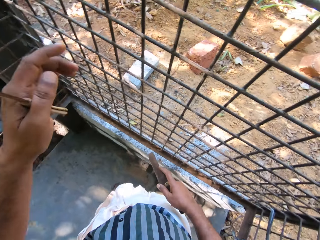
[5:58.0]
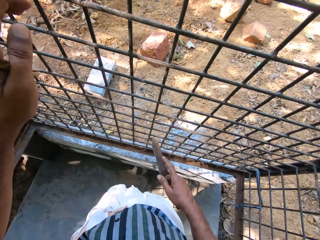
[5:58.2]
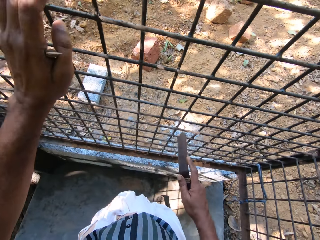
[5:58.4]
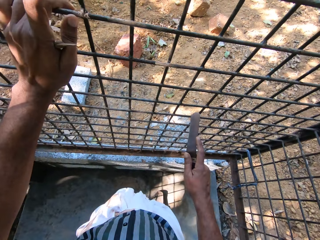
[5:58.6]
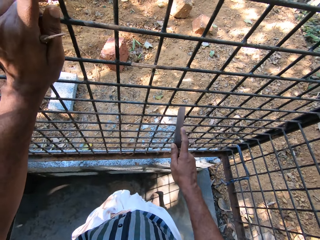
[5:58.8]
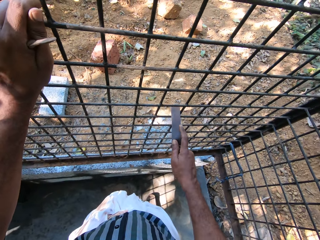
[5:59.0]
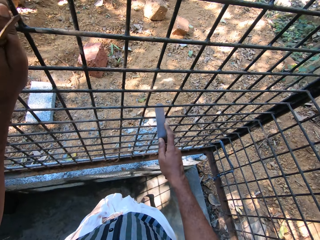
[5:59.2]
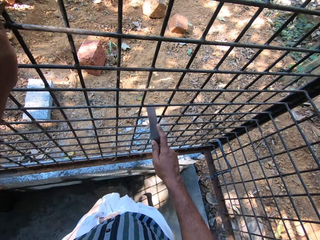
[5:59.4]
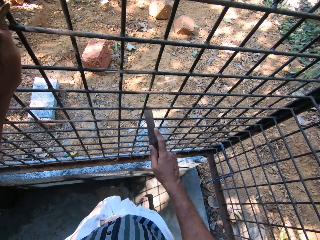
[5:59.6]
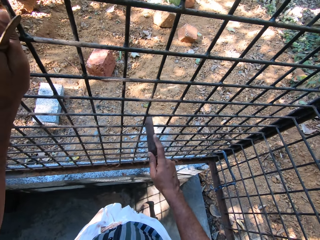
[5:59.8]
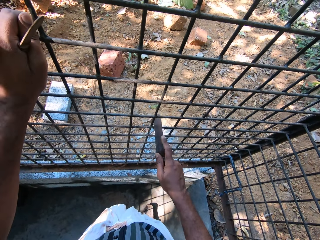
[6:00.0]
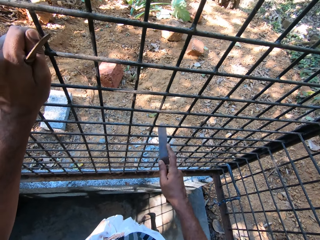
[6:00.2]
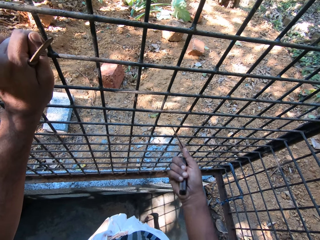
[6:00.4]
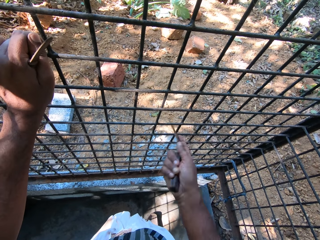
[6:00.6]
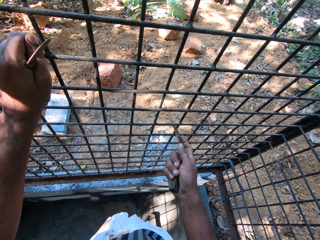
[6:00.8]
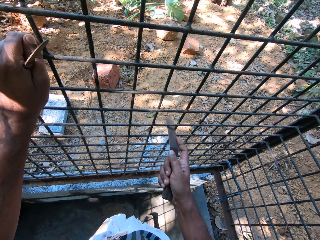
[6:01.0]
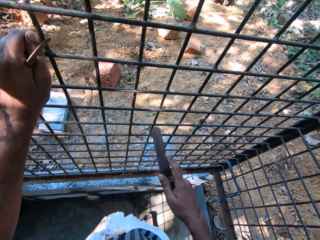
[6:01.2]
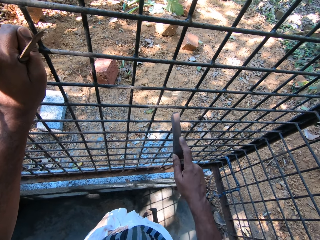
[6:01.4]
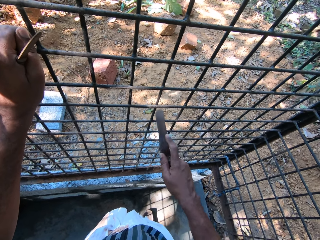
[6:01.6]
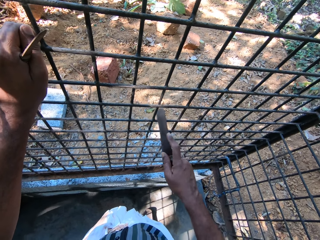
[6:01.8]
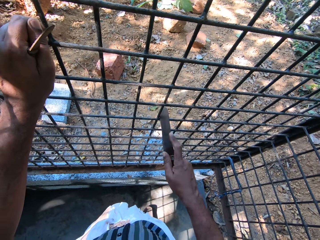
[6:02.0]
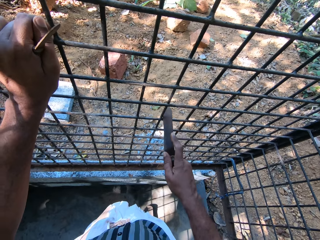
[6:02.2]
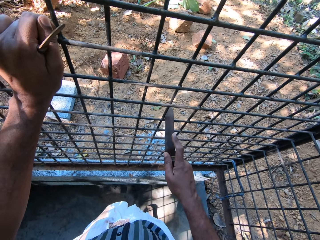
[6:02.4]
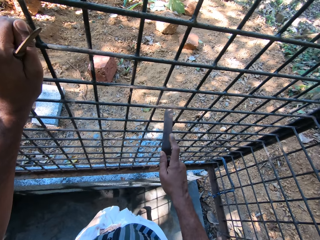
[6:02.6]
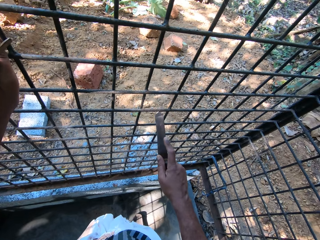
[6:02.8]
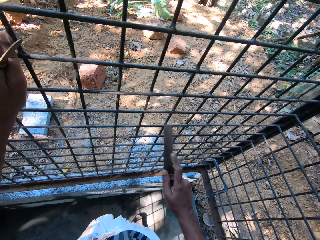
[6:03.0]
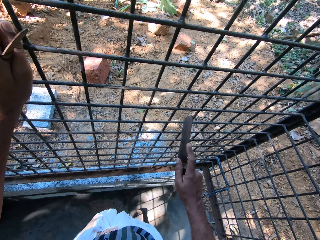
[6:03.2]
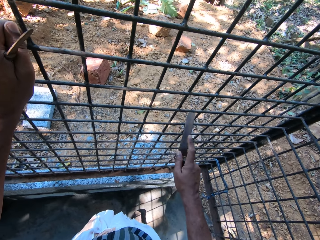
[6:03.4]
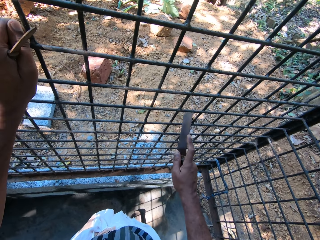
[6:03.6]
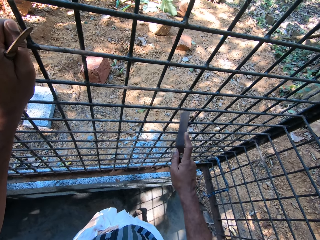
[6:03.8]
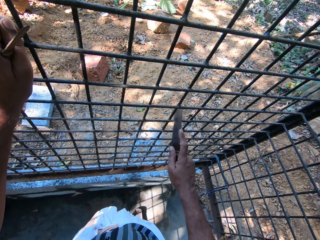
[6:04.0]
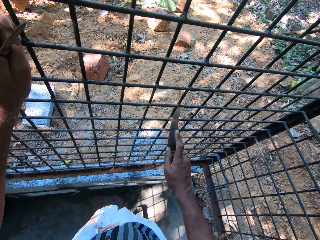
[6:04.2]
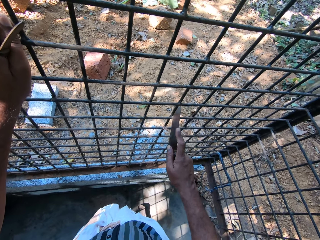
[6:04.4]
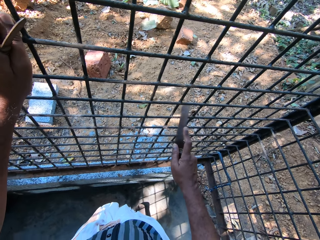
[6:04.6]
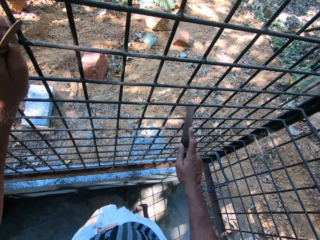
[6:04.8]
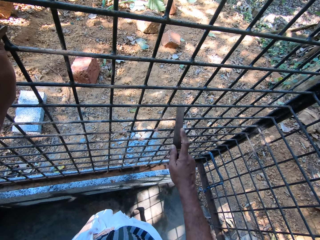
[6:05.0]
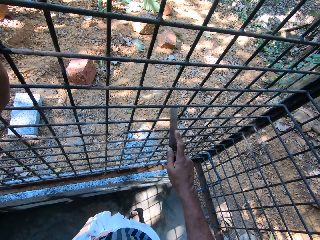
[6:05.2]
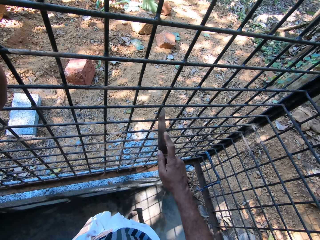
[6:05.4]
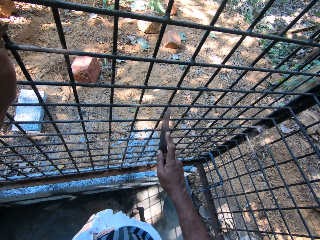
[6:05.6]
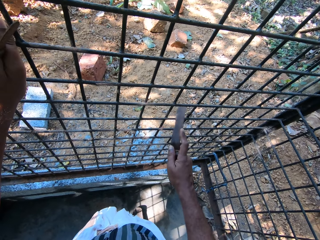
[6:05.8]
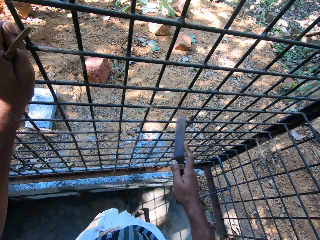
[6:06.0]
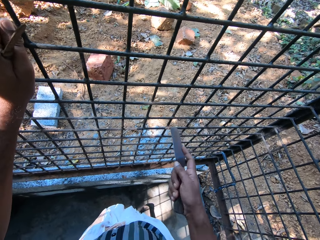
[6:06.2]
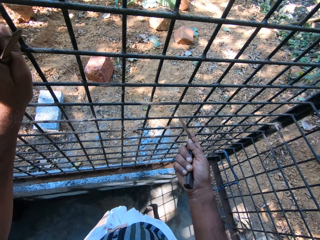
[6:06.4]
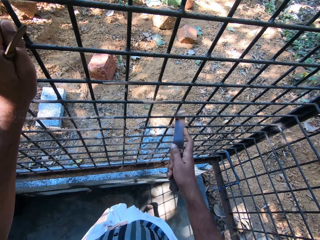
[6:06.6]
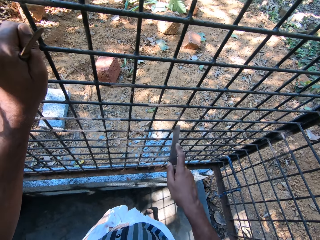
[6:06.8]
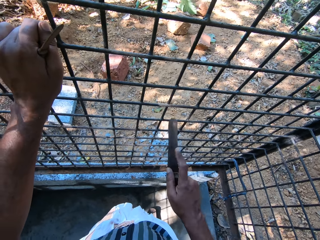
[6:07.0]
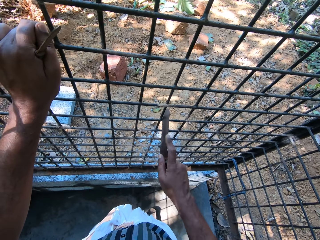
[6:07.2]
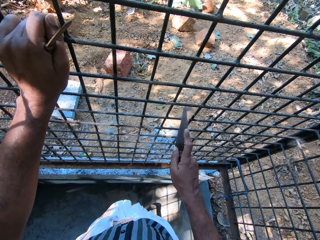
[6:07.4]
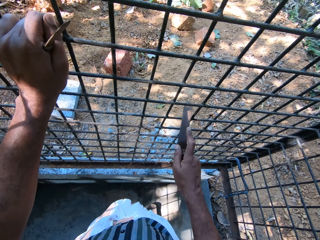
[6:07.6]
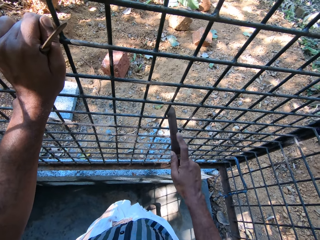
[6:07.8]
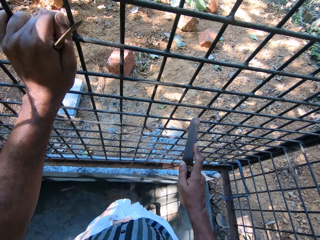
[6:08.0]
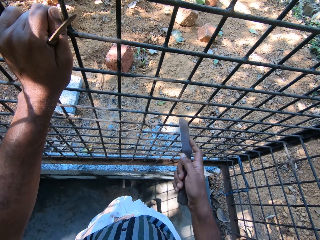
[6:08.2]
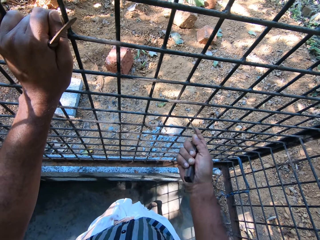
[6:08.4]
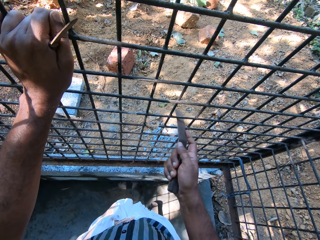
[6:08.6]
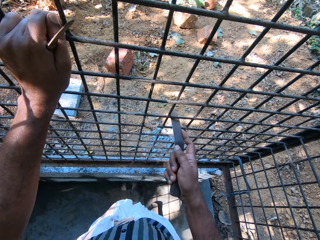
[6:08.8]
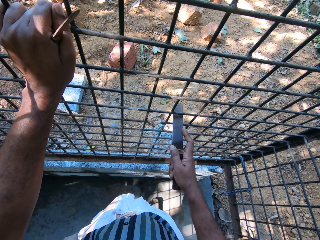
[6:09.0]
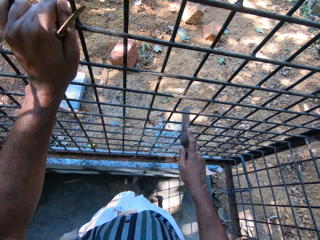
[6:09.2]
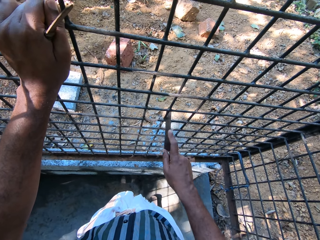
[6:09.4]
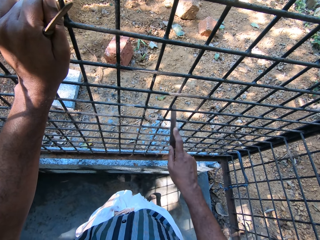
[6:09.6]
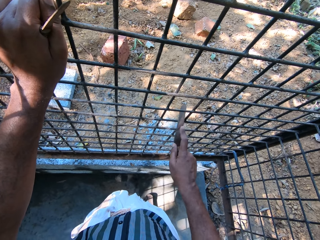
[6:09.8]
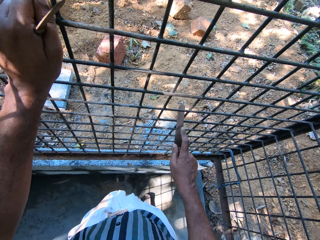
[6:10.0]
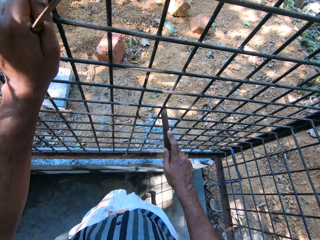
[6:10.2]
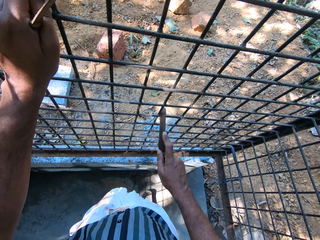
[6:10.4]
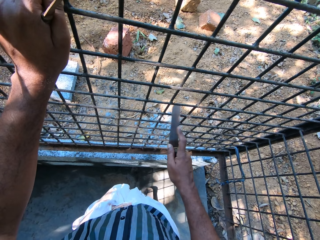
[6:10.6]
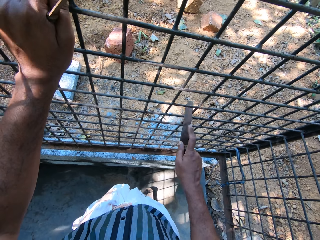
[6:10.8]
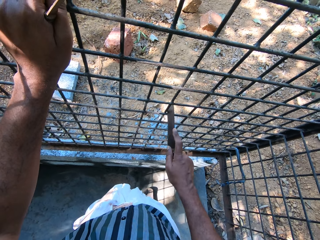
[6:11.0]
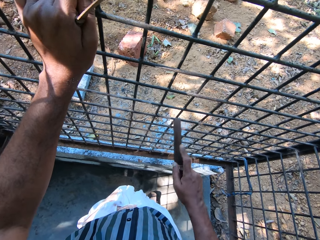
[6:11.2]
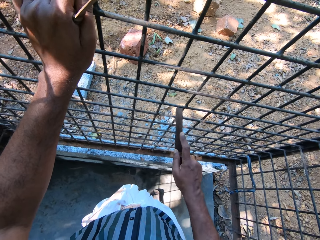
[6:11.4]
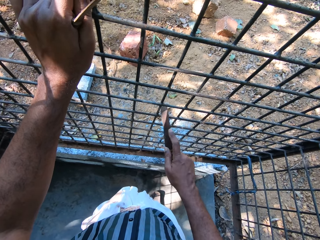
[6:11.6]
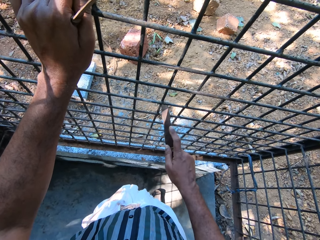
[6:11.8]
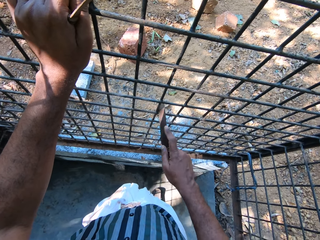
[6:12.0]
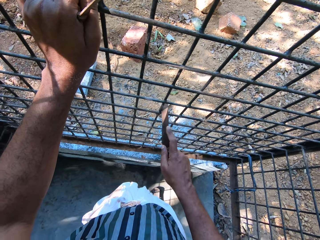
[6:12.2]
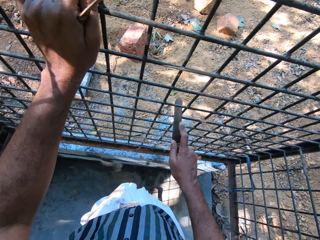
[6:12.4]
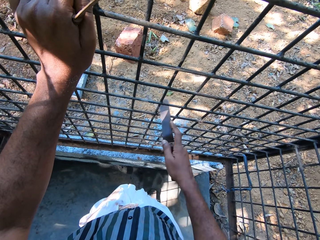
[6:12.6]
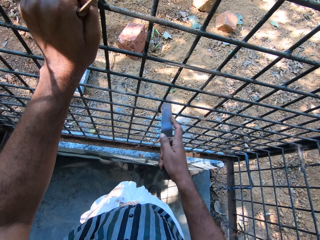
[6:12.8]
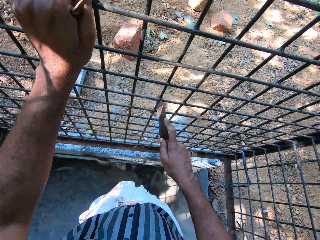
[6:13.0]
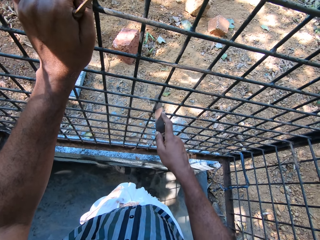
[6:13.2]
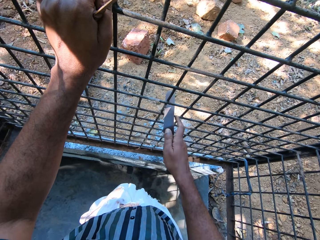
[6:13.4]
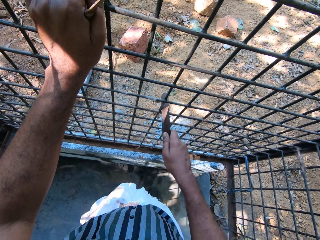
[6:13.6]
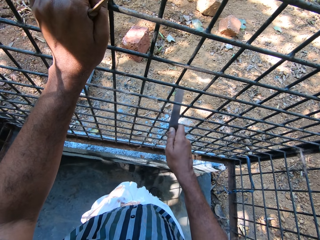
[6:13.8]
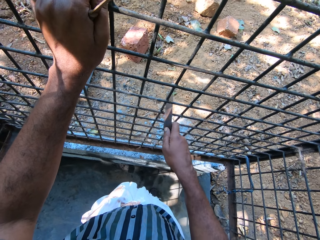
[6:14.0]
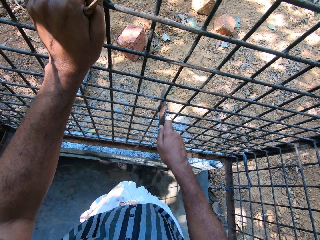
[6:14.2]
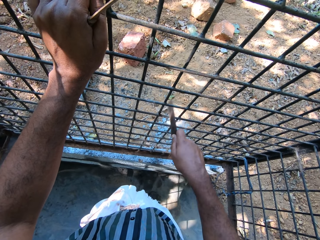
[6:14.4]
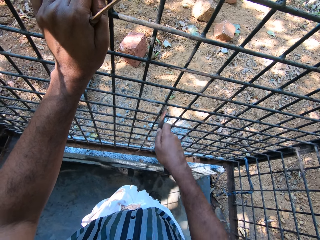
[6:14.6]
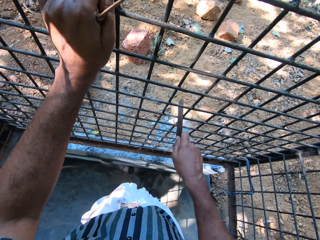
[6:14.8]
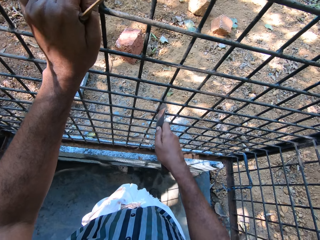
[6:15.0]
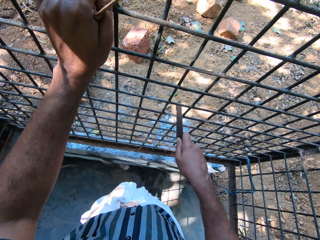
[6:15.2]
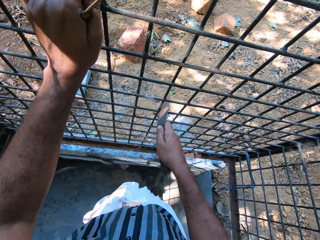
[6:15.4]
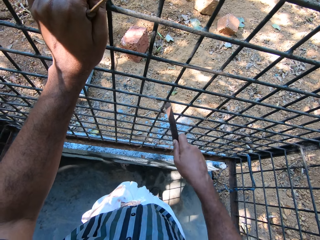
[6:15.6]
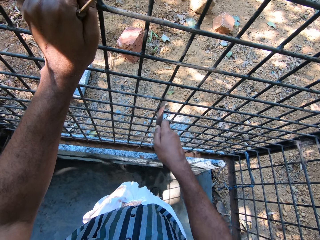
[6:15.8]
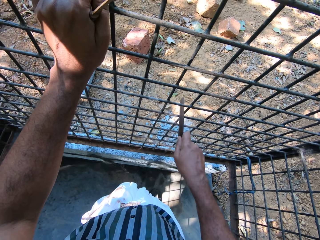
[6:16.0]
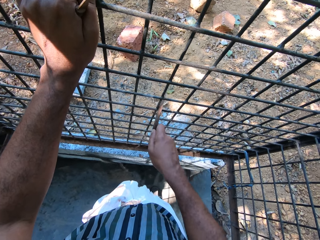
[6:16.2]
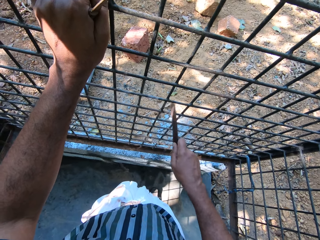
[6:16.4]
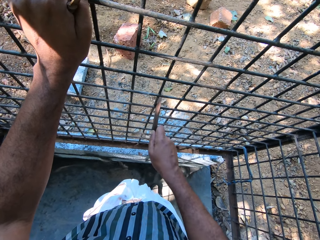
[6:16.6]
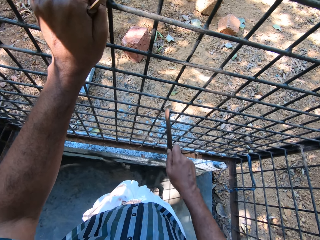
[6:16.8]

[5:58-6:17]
The camera wearer holds the metal cage with his left hand. He files the metal cage with the file in his right hand. Someone talks.

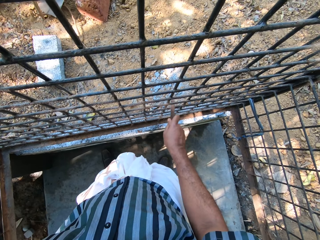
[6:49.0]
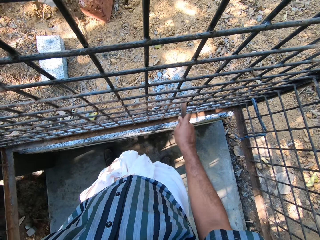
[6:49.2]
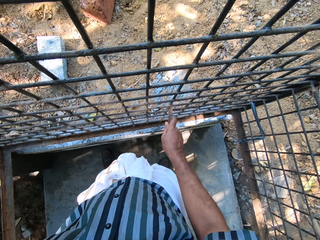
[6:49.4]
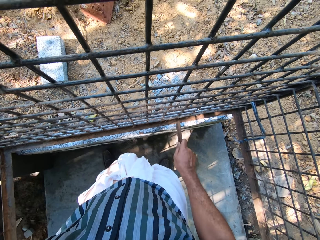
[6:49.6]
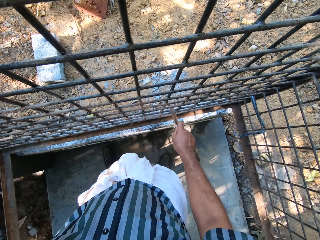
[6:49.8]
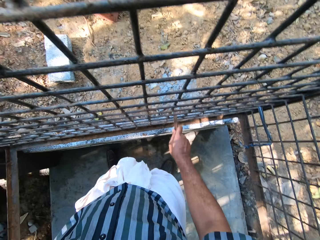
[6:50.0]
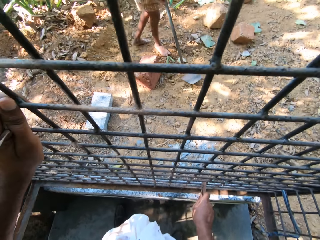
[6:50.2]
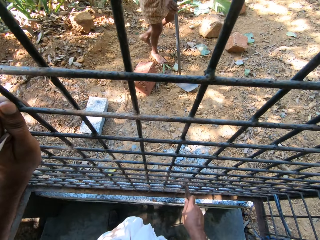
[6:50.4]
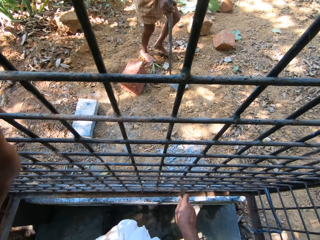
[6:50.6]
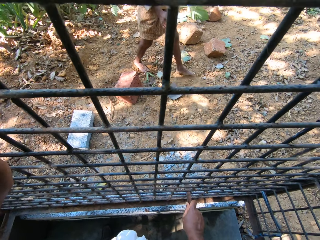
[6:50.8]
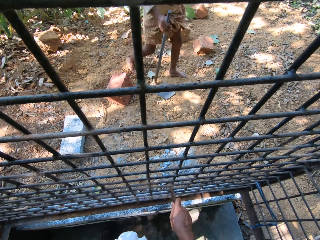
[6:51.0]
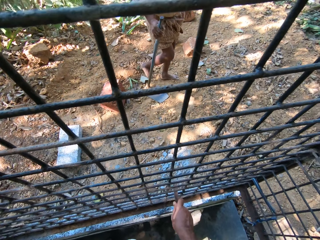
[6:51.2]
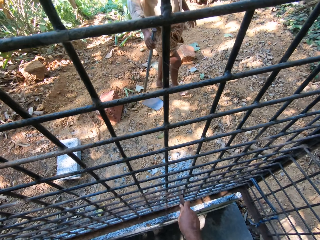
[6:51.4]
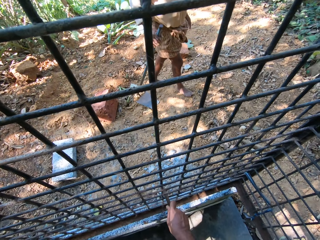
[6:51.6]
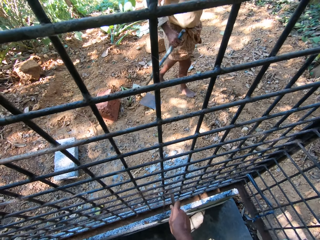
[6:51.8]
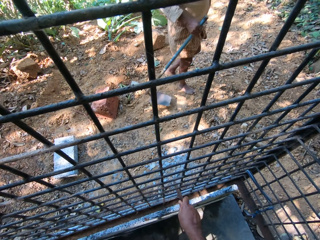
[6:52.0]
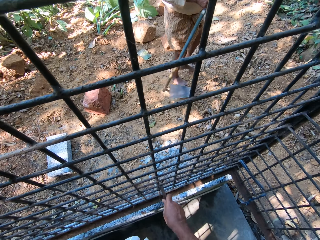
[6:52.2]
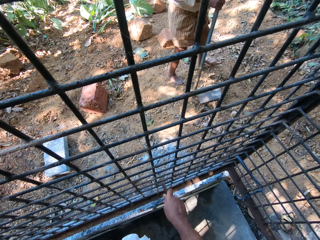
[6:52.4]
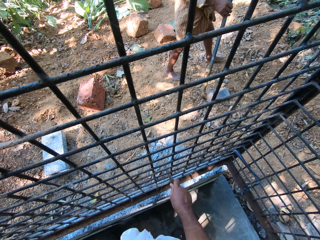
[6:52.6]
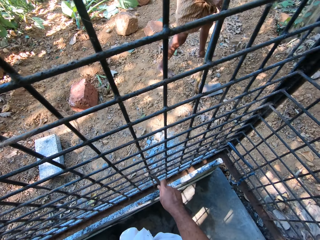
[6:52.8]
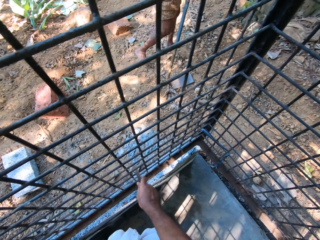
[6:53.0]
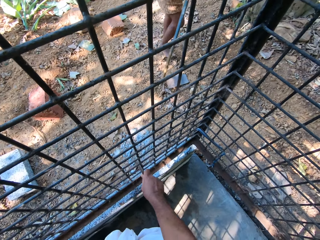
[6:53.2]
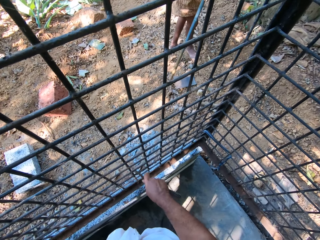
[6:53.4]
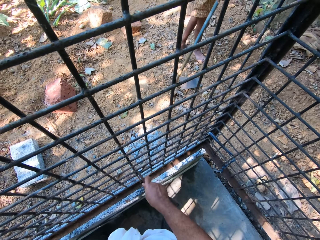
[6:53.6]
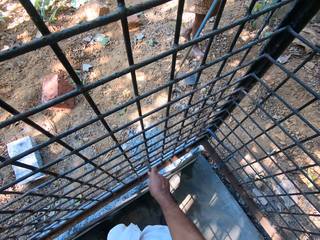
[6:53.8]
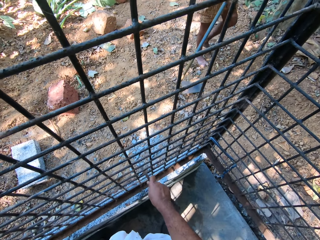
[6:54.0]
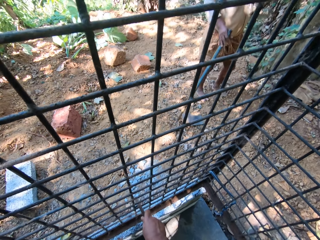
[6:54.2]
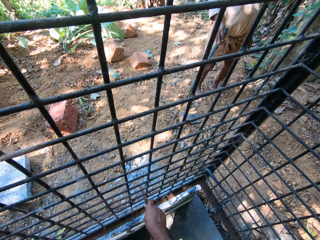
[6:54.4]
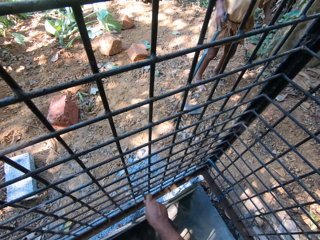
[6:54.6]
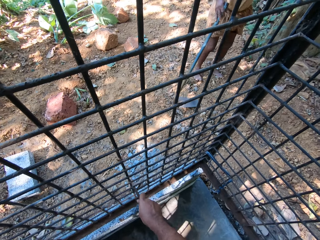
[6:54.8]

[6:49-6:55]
A man walks past the camera wearer. The man lifts a hoe from the ground with his right hand. The man drops the hoe on the ground with his right hand.
